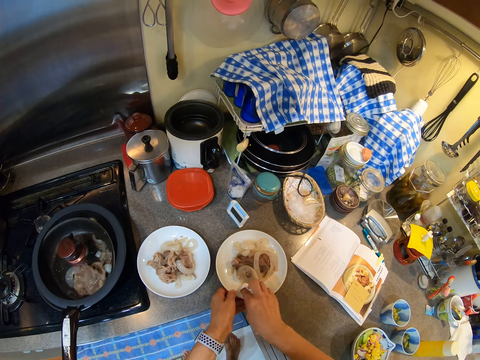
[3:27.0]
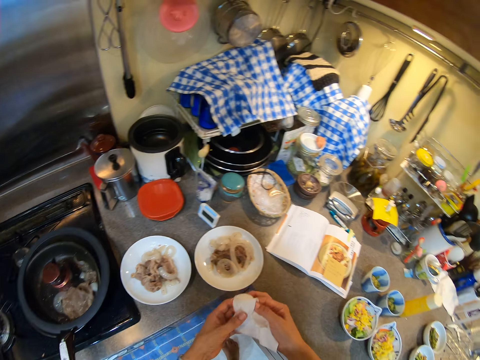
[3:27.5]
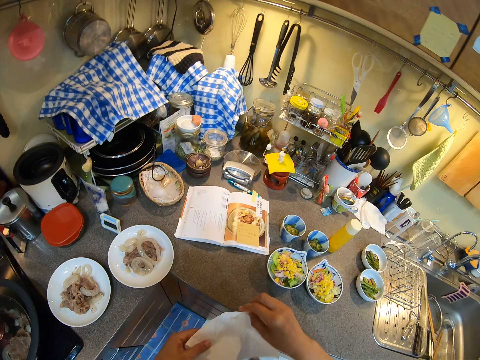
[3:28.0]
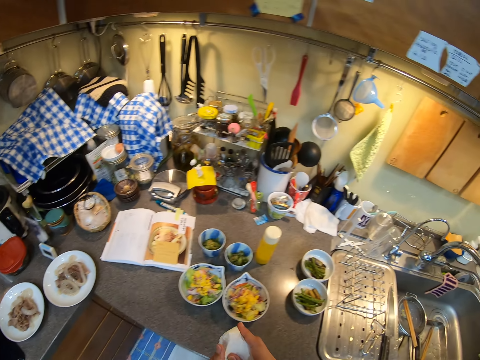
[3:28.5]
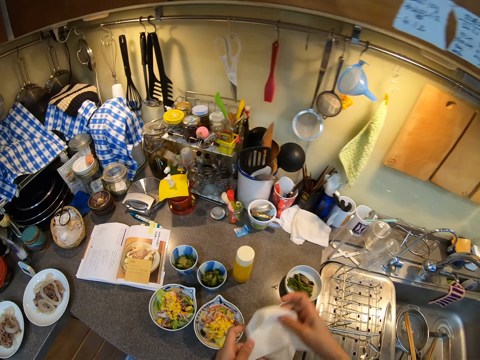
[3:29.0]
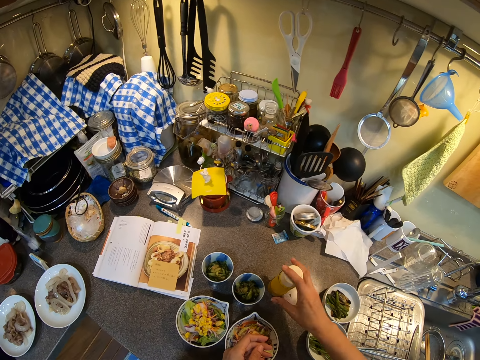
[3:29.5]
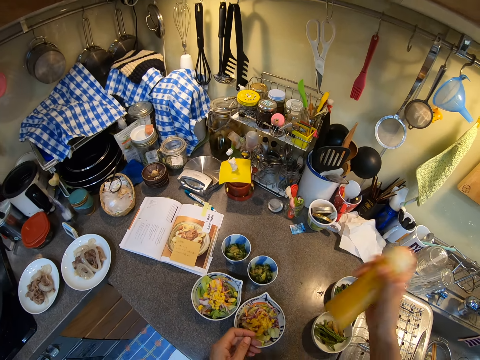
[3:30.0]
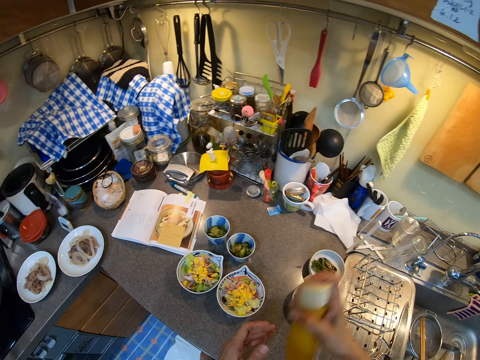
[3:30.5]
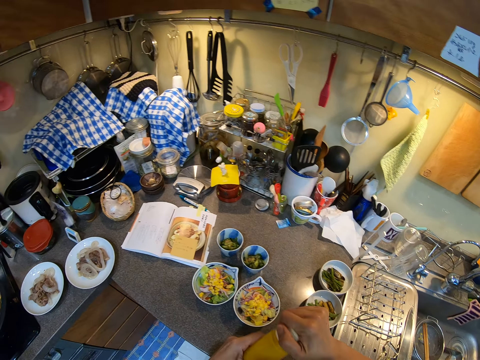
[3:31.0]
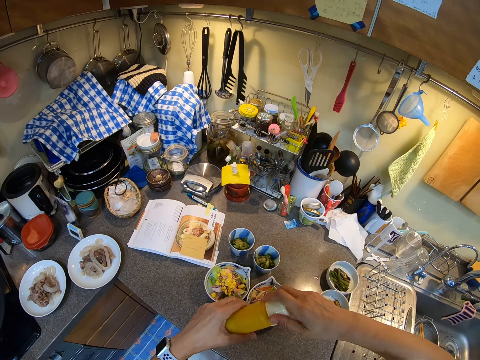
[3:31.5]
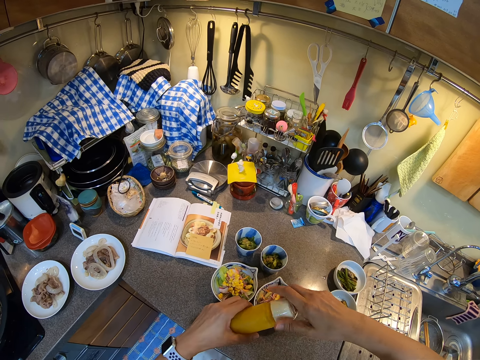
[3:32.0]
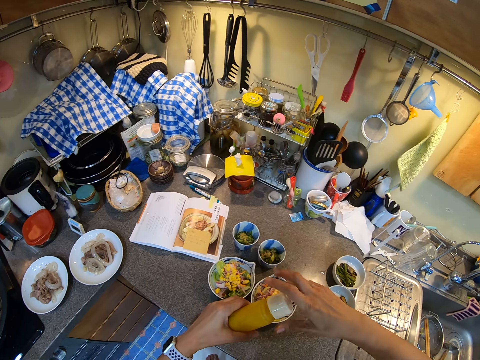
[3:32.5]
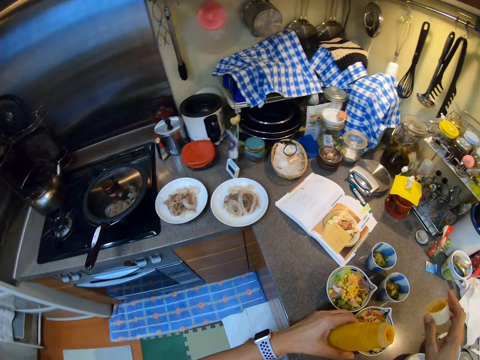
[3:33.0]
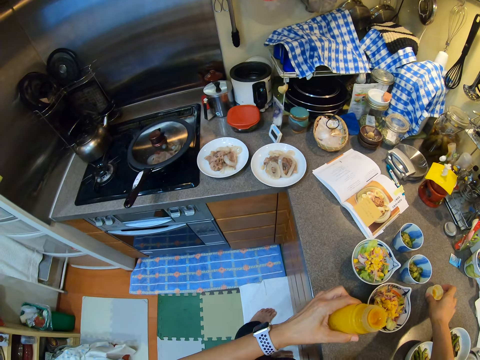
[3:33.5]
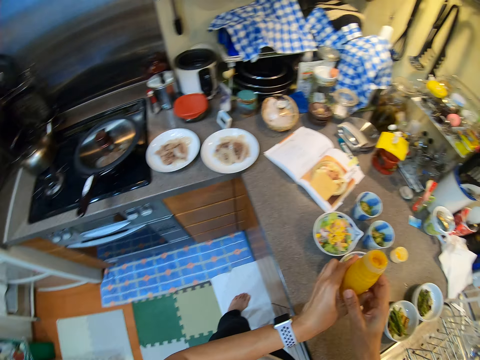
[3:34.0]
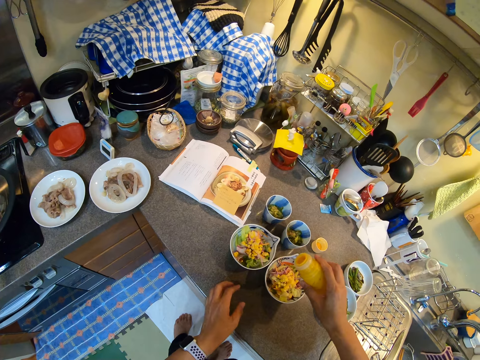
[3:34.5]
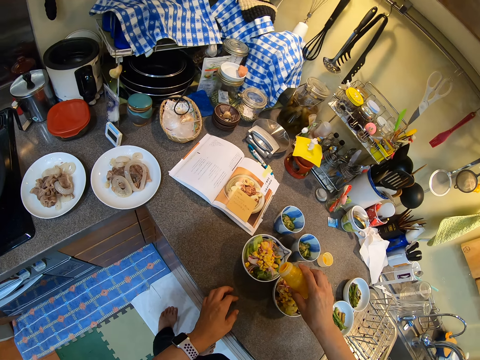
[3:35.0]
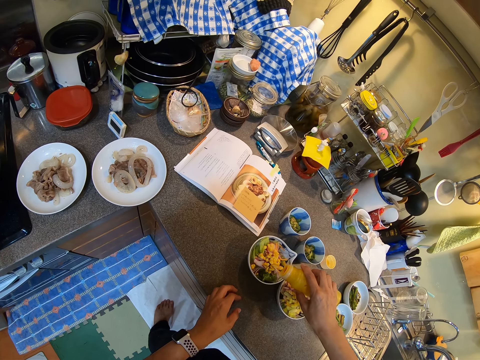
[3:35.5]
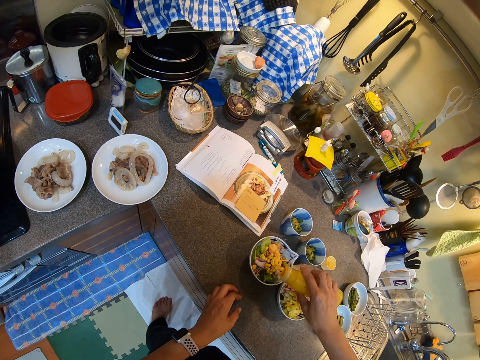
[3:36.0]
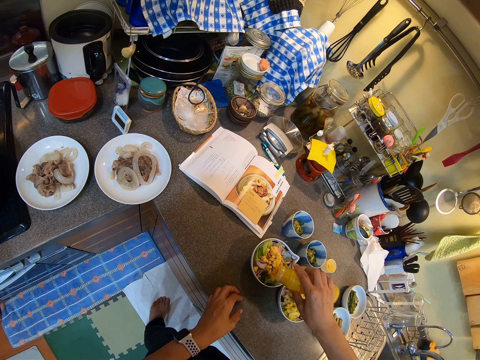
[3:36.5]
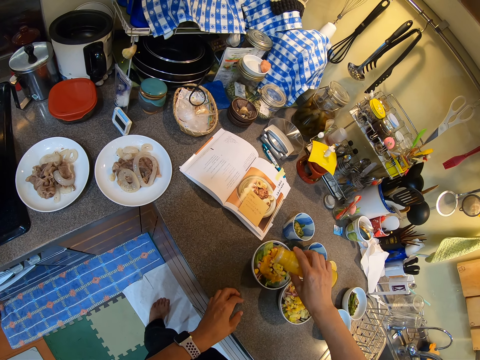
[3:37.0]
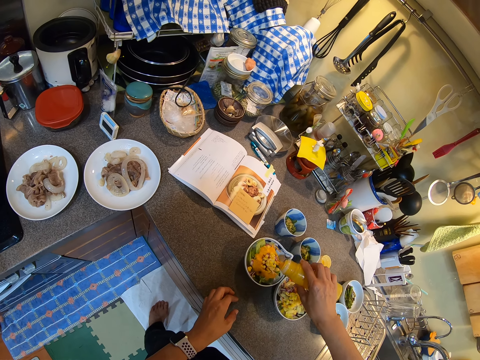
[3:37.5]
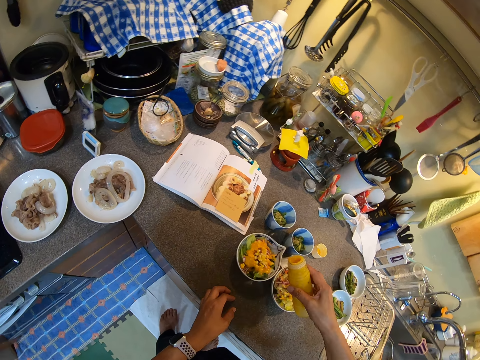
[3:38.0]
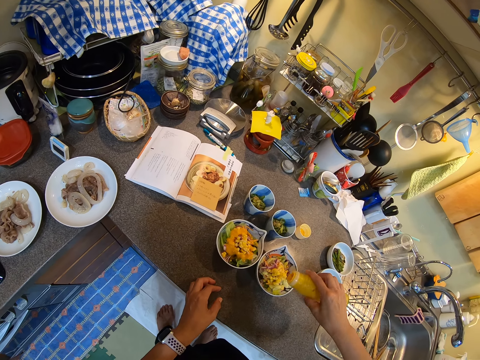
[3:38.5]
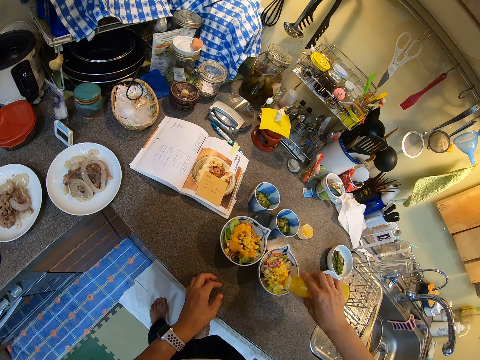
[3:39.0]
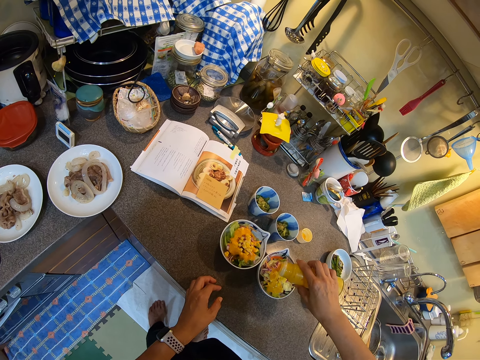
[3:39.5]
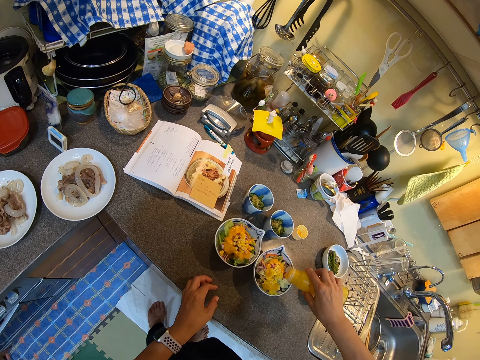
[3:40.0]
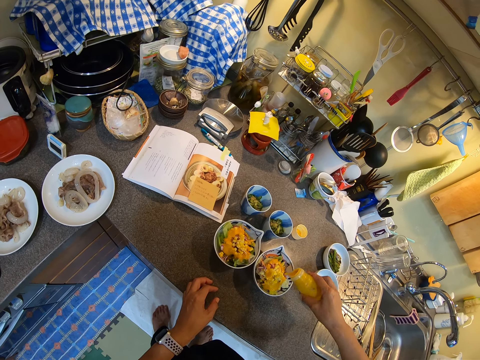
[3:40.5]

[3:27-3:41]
The camera wearer holds the tissue towel. They throw the tissue on the kitchen counter. They place the tissue towel on the countertop. They take the bottle from the table and shake the bottle. They open the bottle top. They place the lid on the countertop. They add something in the food. They pour something on the food.

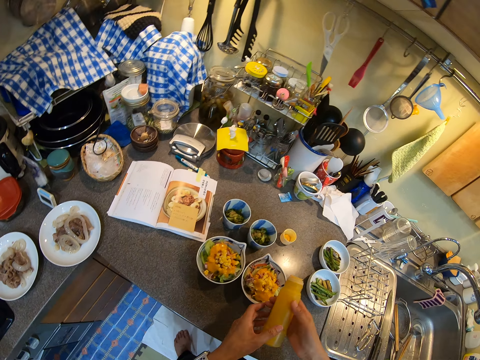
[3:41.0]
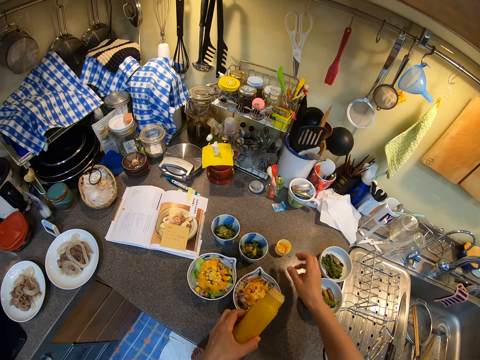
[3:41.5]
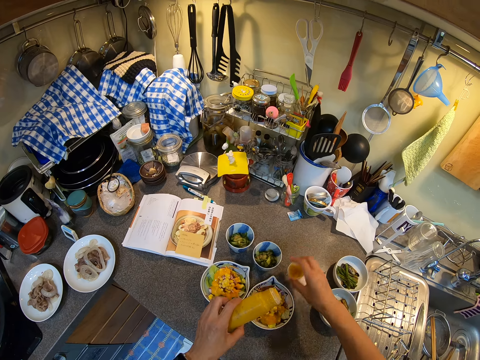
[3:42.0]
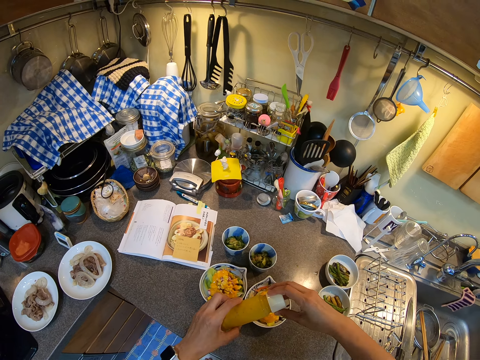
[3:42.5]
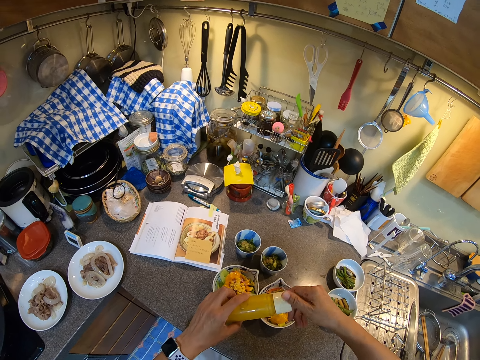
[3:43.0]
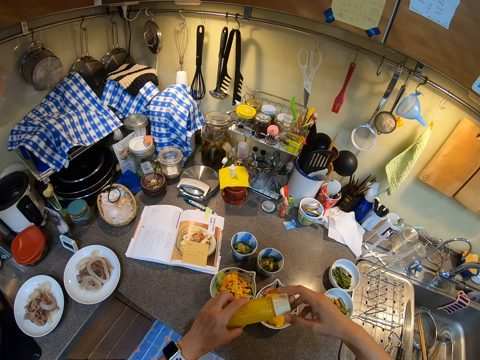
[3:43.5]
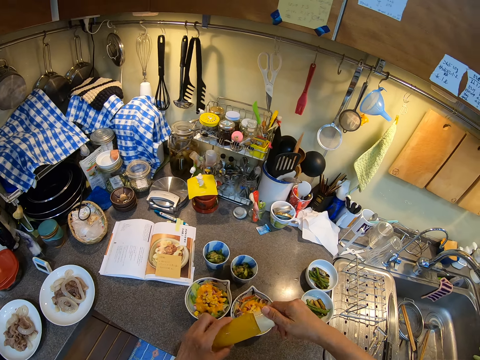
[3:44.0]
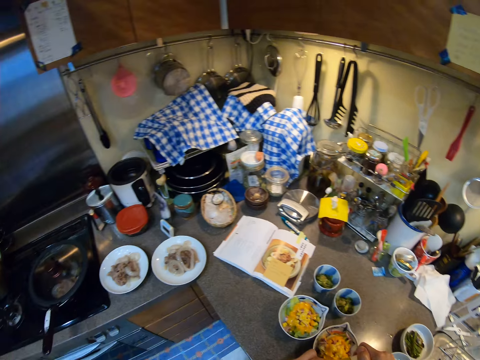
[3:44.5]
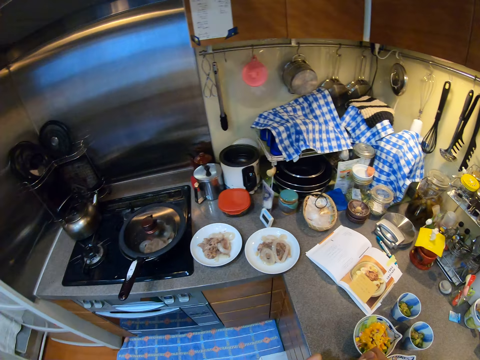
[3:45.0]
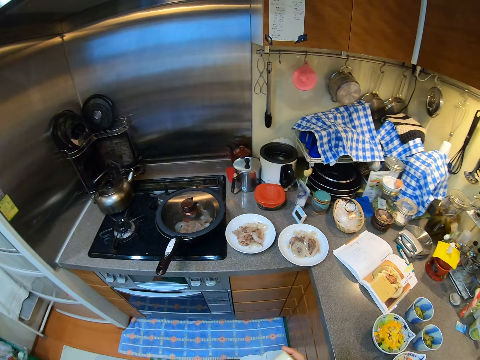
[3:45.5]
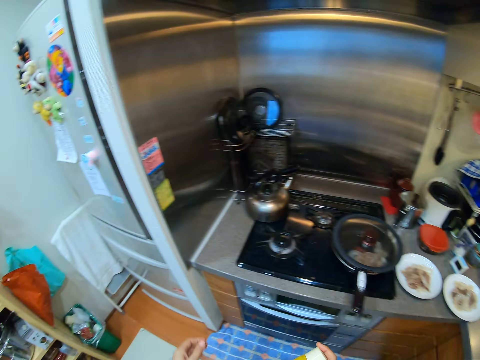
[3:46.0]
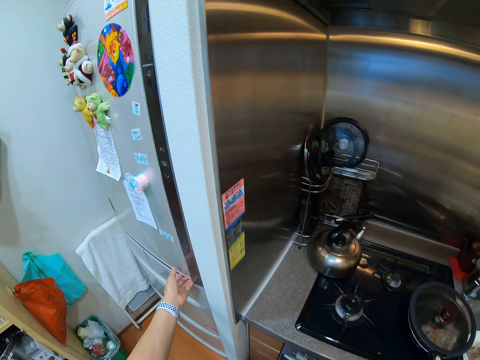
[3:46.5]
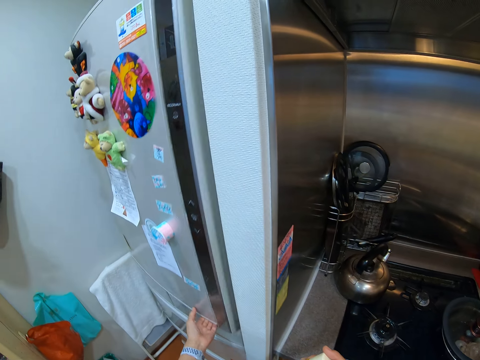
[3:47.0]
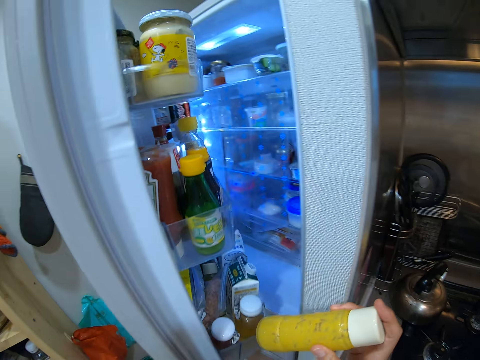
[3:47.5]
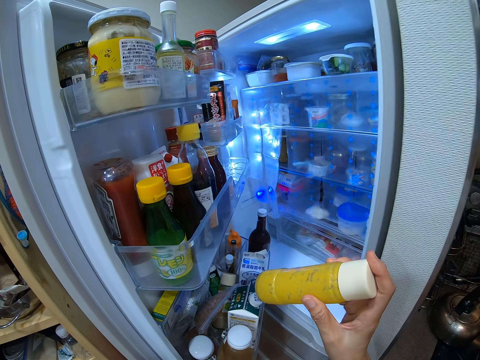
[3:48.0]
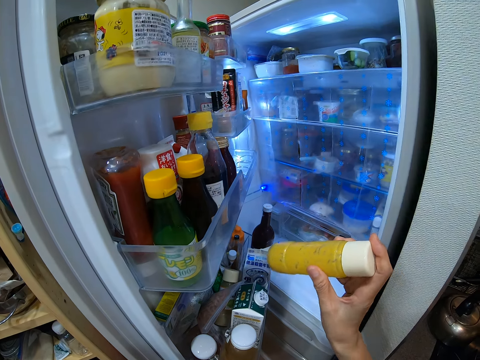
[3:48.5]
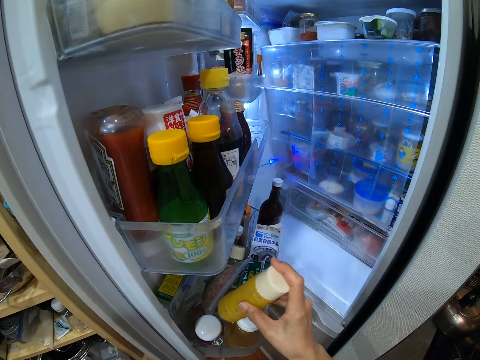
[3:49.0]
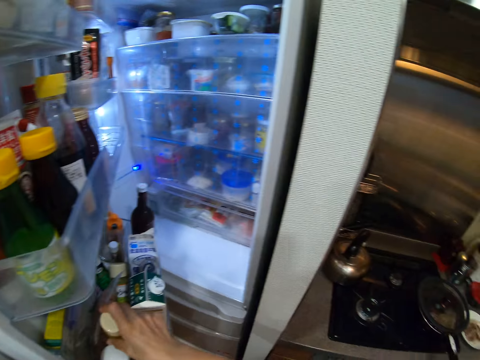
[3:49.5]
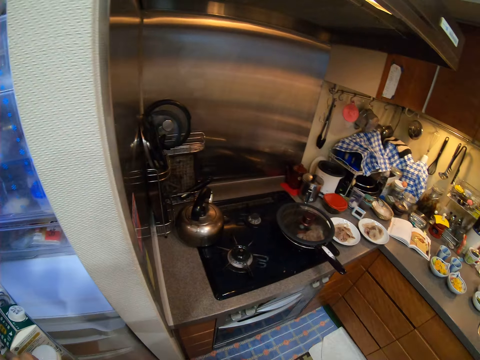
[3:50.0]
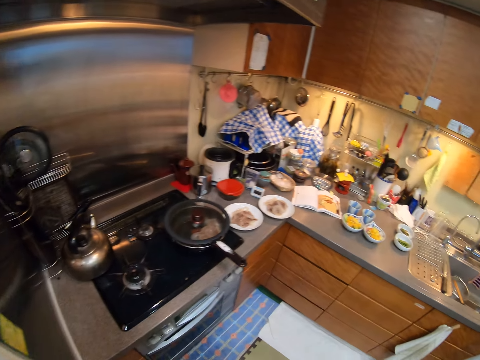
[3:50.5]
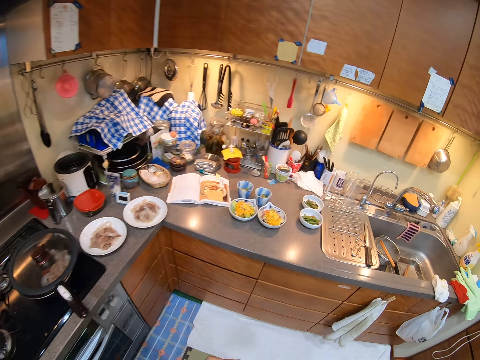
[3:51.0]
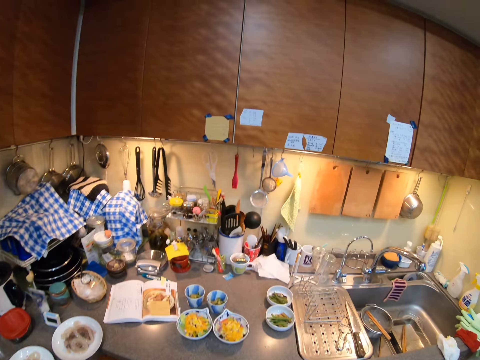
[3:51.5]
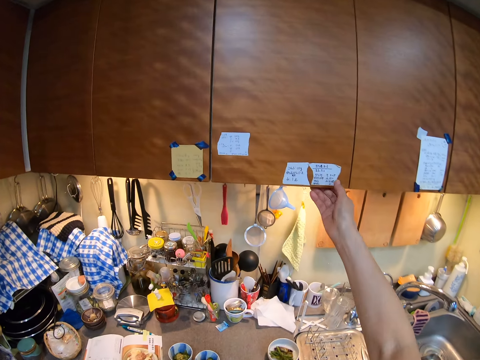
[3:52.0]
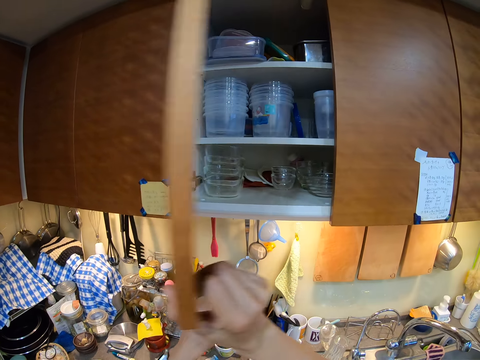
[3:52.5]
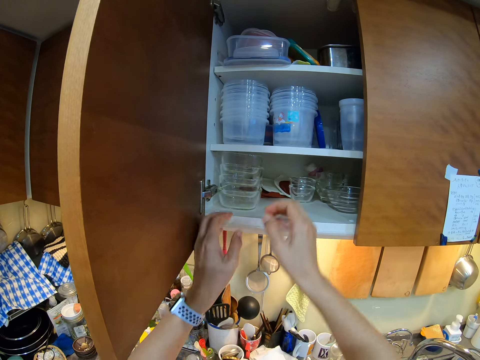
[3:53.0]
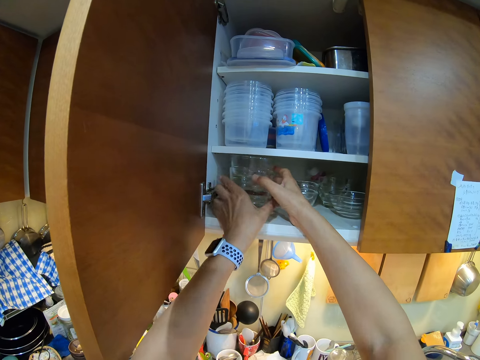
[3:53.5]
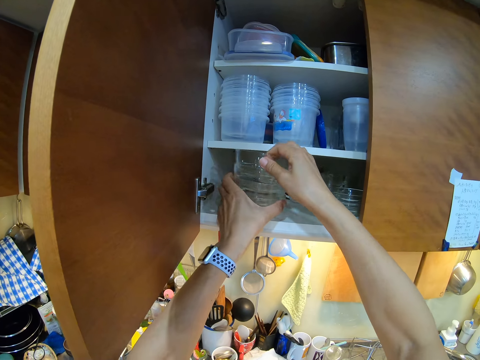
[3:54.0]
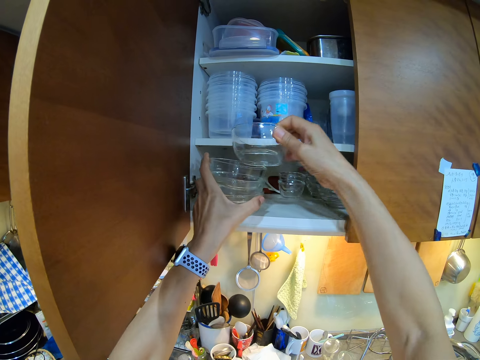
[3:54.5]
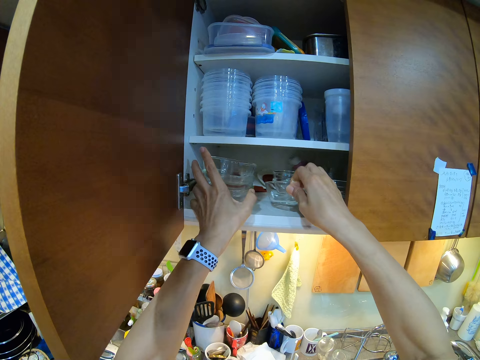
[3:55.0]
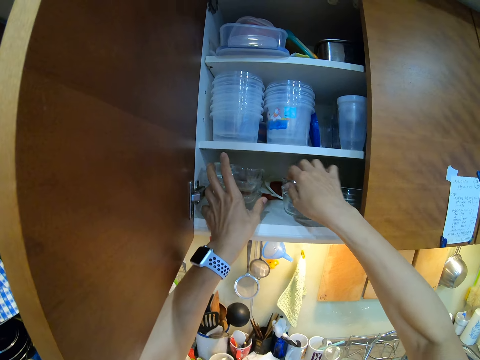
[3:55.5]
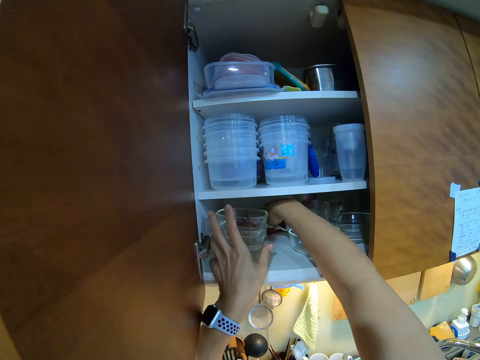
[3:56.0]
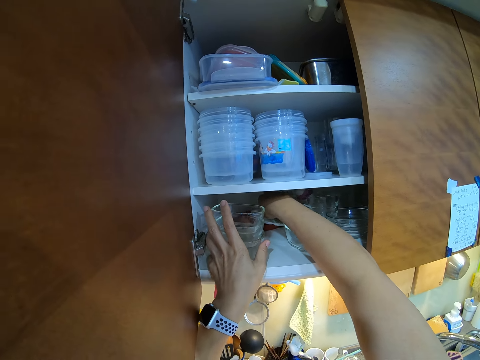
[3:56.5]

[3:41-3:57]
The camera wearer picks up the lid. They close the bottle. They look around the kitchen. They open the fridge. They put the bottle inside the fridge. They look around the kitchen. They move around the kitchen. They open the cabinet or drawer. They take the lid and bowl from the drawer. They place the bowl in the cabinet.
